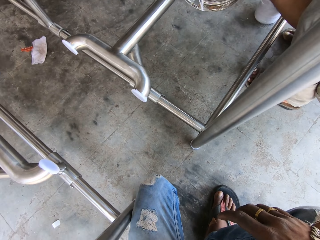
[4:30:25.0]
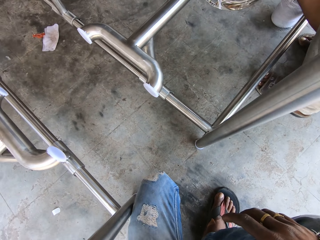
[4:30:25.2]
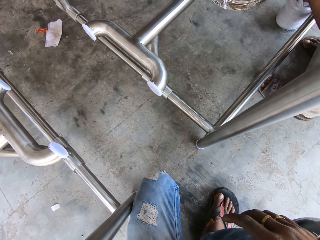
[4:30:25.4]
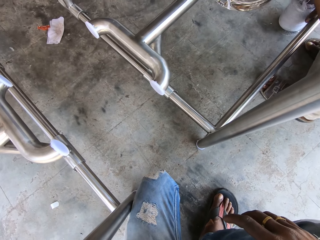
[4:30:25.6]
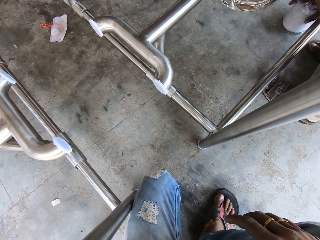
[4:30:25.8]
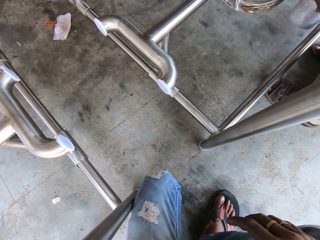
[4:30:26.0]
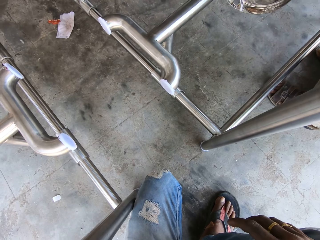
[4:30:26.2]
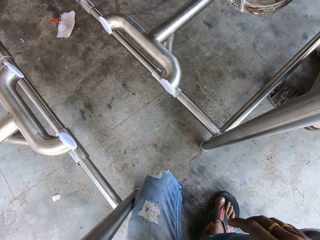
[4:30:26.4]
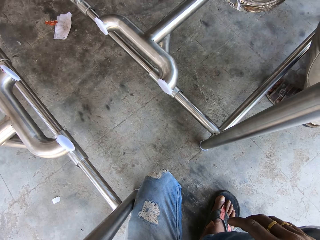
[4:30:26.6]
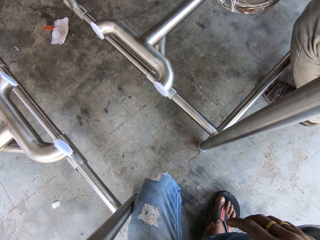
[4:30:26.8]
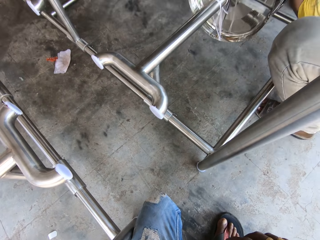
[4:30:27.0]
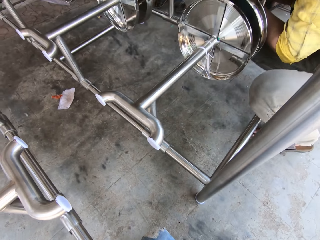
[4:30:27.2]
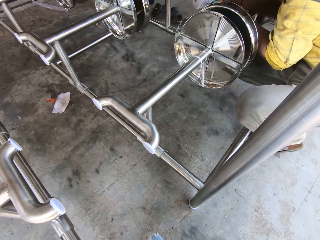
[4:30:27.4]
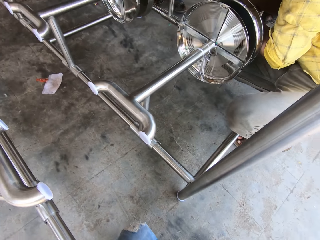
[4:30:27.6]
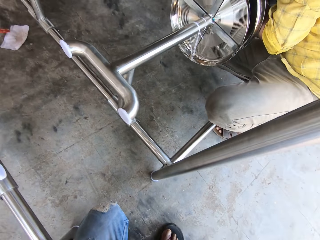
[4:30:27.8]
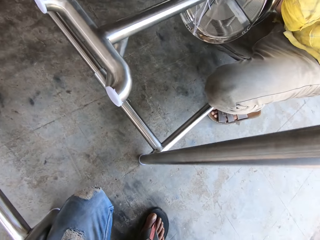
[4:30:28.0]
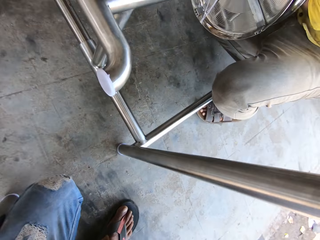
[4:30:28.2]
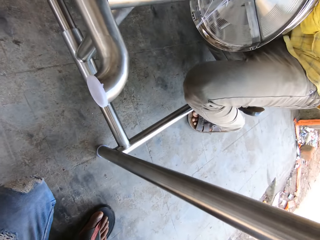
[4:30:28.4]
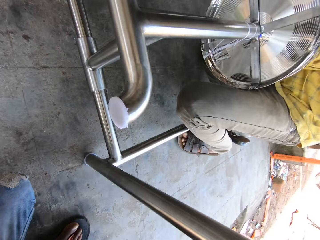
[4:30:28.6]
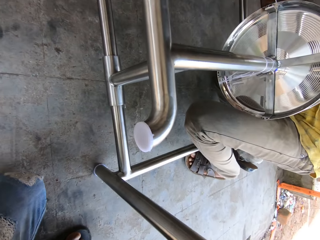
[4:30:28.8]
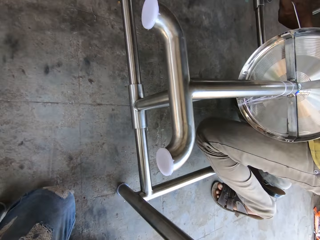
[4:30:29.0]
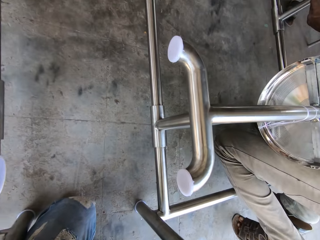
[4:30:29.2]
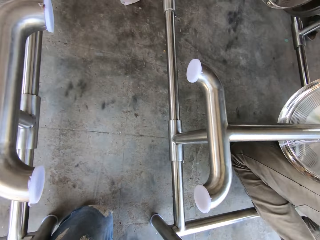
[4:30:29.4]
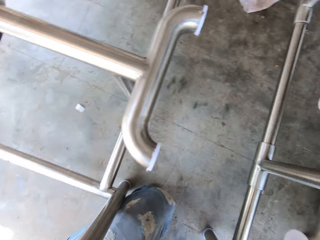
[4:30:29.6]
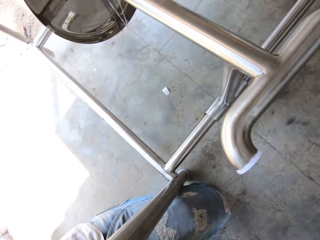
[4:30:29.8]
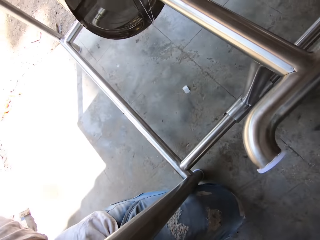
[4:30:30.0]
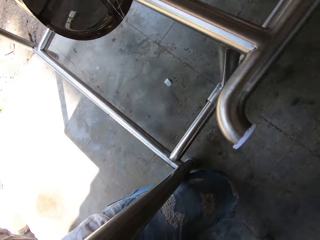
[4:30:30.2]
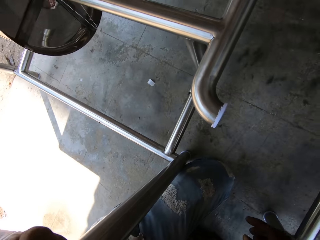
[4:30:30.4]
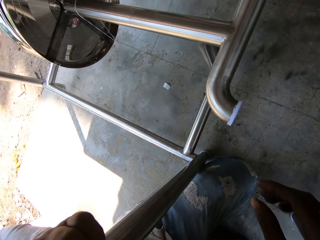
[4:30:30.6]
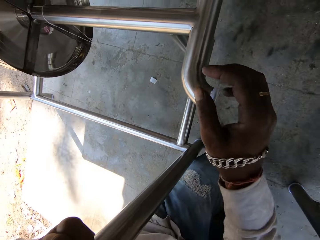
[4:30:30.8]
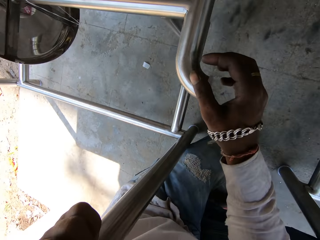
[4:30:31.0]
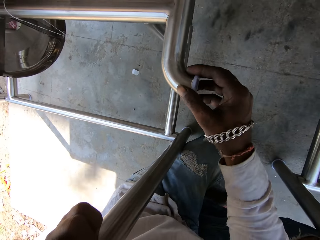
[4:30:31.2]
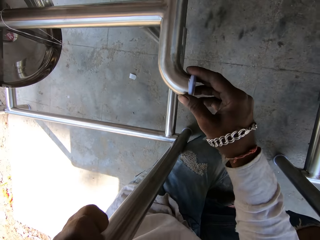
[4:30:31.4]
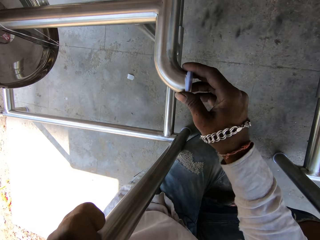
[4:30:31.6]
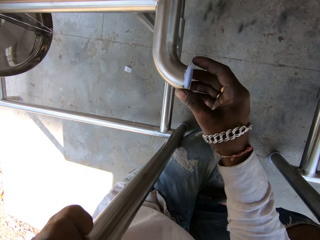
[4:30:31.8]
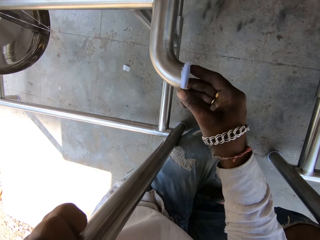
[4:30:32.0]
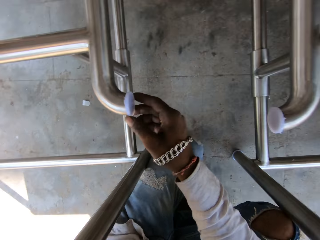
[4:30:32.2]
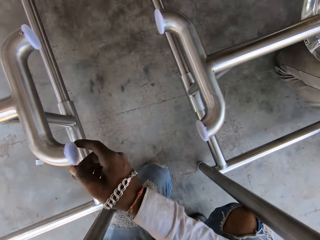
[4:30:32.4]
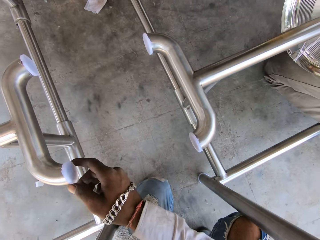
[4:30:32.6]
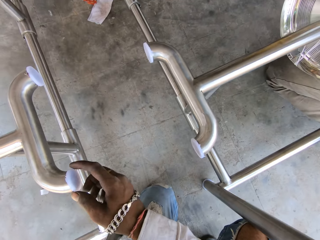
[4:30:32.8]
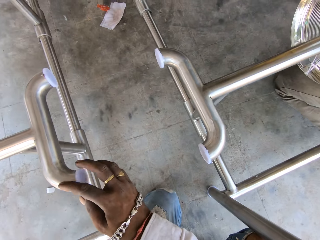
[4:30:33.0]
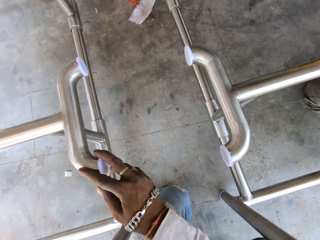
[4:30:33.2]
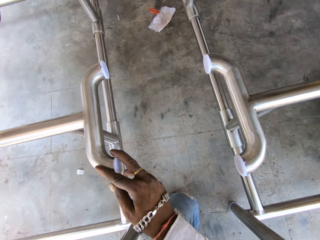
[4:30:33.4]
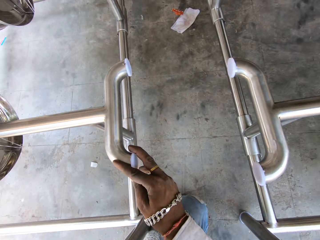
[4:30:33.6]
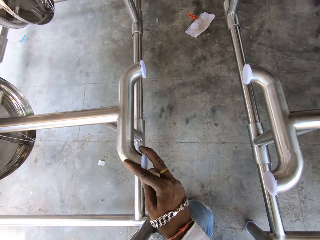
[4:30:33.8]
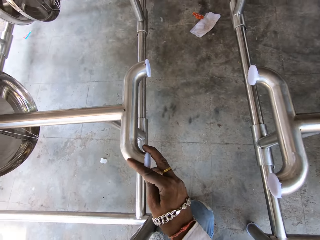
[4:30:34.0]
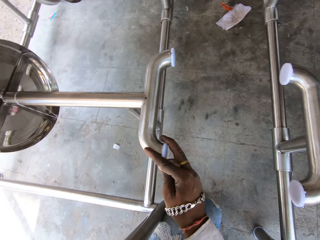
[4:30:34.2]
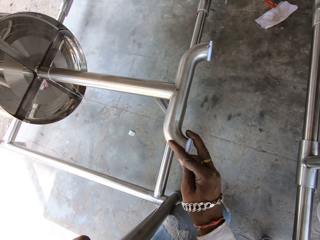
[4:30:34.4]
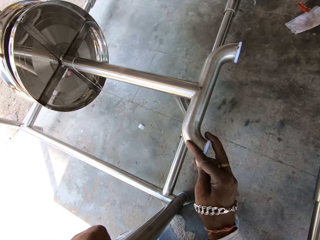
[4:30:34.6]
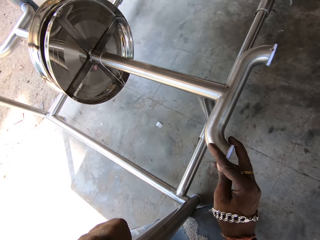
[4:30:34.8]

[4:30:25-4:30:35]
The camera wearer looks around. They touch the plastic under the table. They hold metal with the right hand.

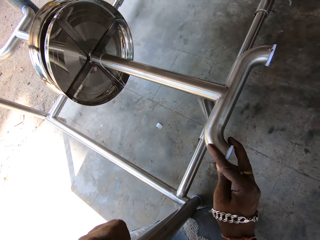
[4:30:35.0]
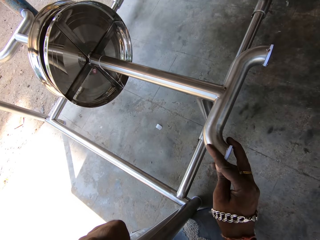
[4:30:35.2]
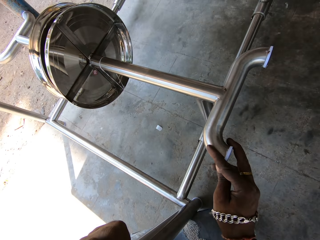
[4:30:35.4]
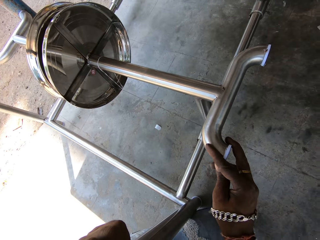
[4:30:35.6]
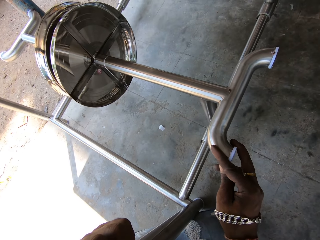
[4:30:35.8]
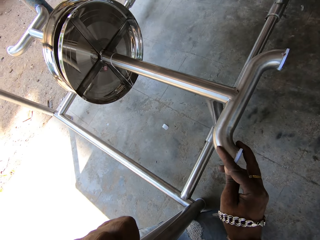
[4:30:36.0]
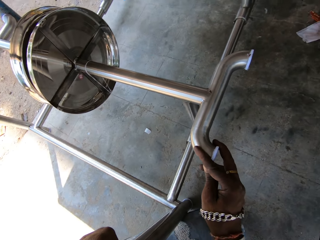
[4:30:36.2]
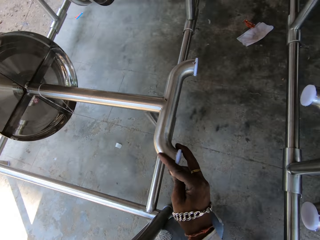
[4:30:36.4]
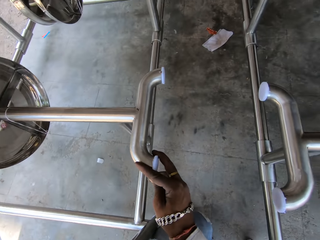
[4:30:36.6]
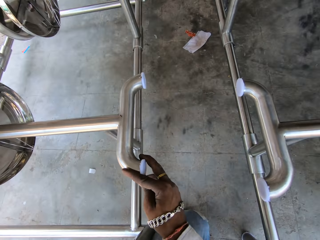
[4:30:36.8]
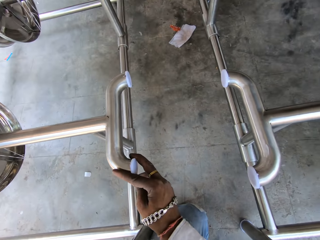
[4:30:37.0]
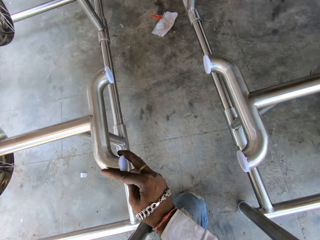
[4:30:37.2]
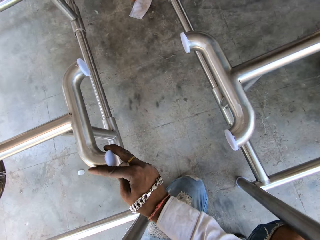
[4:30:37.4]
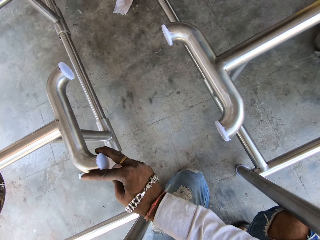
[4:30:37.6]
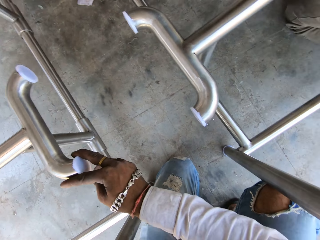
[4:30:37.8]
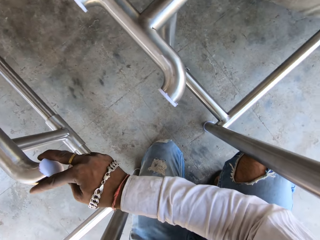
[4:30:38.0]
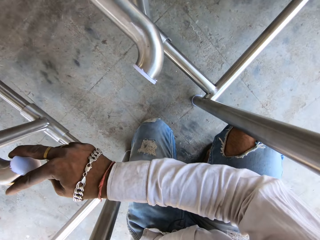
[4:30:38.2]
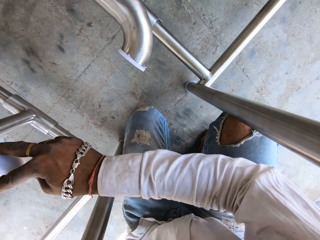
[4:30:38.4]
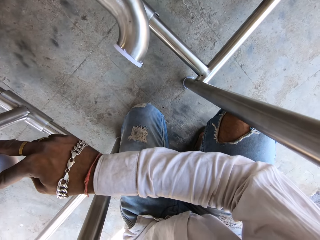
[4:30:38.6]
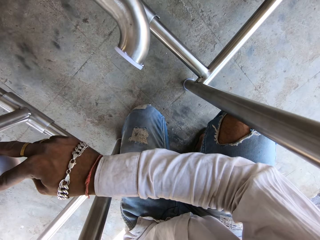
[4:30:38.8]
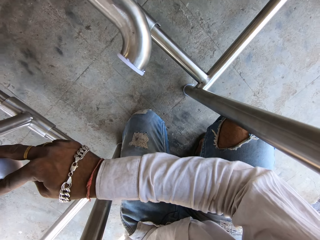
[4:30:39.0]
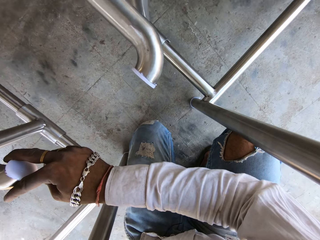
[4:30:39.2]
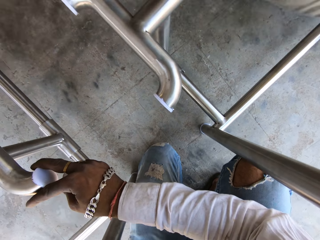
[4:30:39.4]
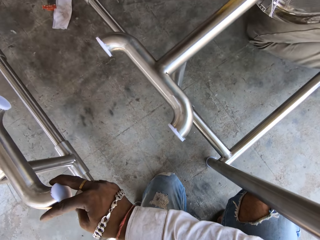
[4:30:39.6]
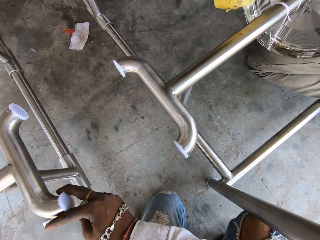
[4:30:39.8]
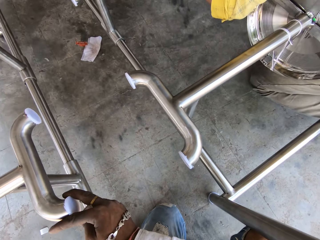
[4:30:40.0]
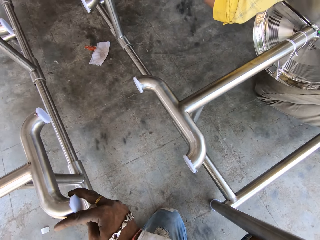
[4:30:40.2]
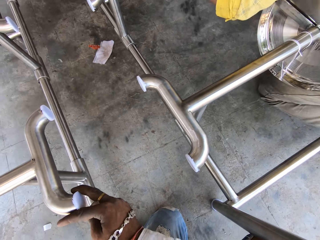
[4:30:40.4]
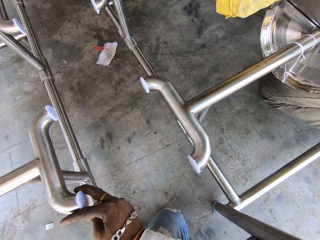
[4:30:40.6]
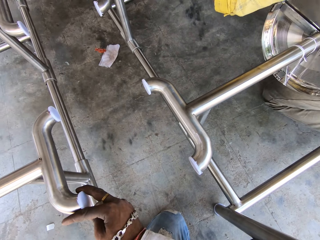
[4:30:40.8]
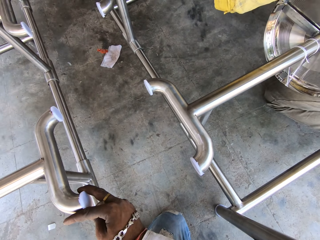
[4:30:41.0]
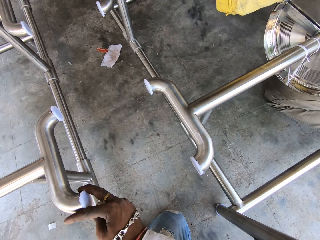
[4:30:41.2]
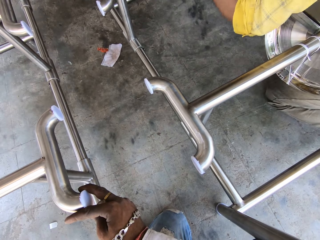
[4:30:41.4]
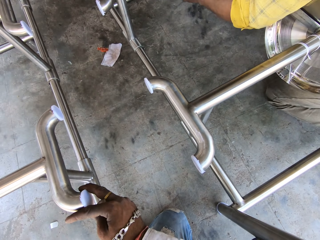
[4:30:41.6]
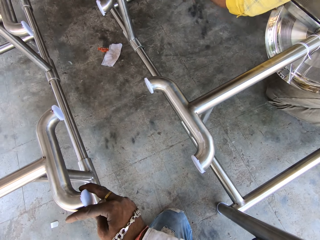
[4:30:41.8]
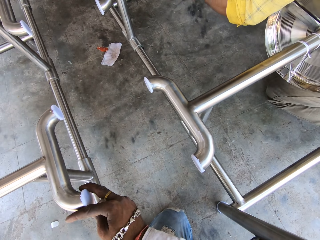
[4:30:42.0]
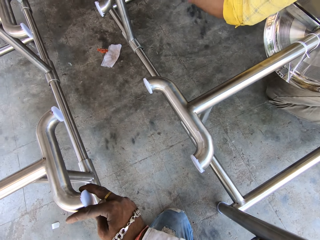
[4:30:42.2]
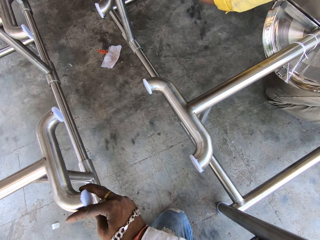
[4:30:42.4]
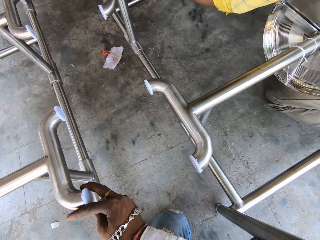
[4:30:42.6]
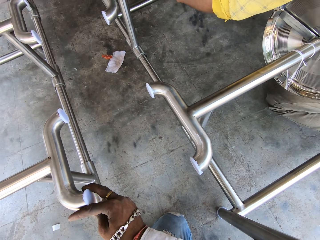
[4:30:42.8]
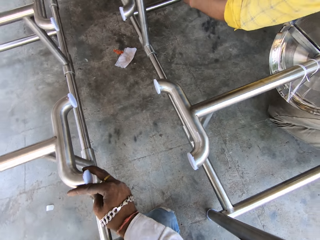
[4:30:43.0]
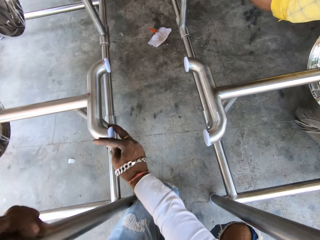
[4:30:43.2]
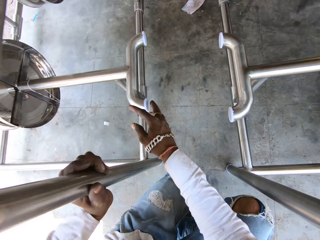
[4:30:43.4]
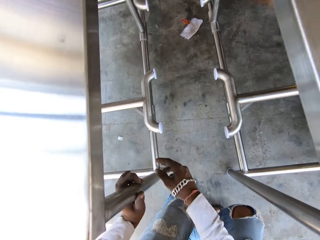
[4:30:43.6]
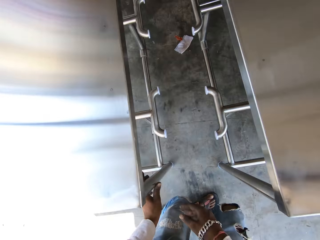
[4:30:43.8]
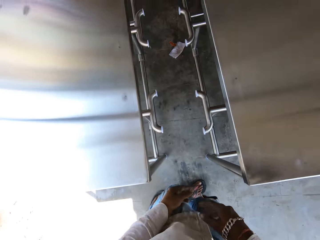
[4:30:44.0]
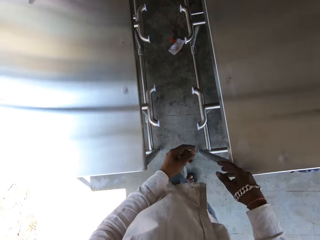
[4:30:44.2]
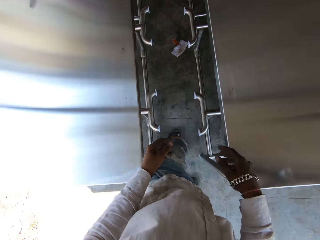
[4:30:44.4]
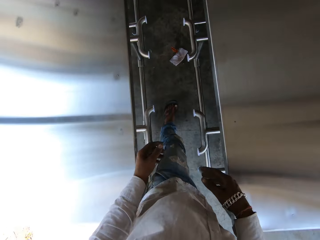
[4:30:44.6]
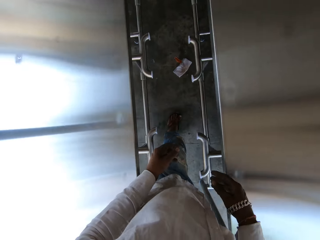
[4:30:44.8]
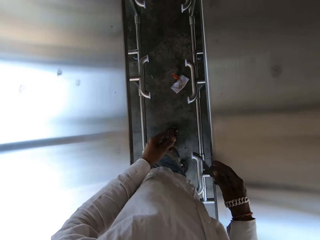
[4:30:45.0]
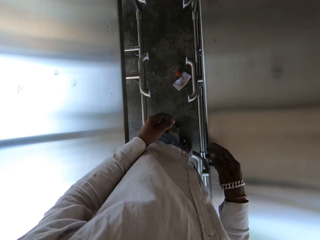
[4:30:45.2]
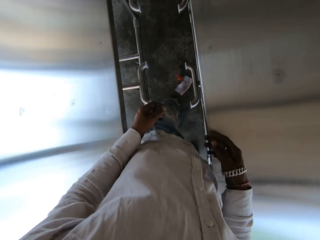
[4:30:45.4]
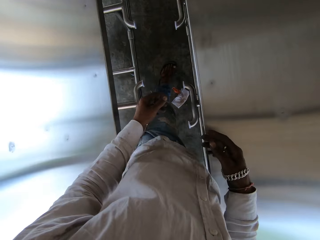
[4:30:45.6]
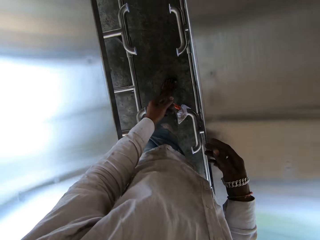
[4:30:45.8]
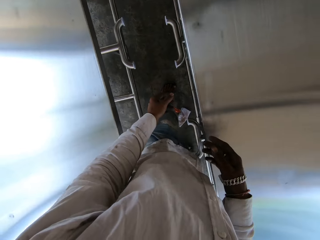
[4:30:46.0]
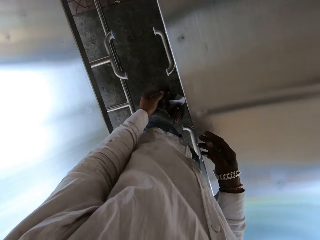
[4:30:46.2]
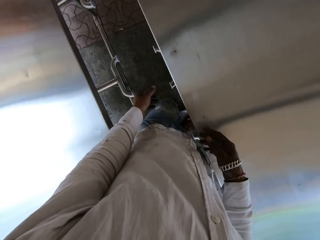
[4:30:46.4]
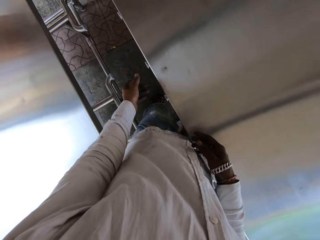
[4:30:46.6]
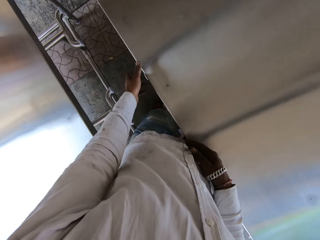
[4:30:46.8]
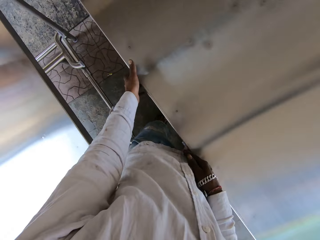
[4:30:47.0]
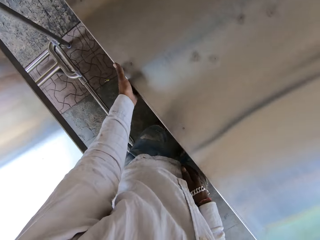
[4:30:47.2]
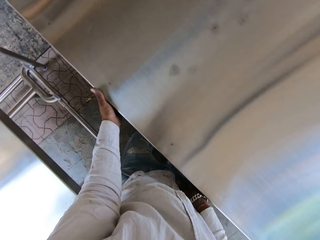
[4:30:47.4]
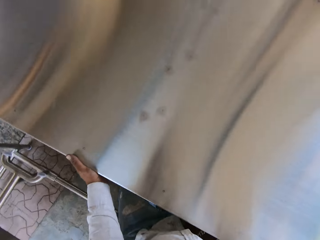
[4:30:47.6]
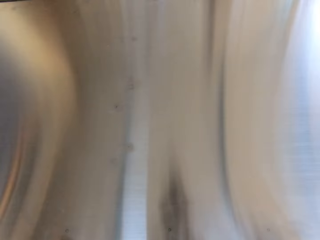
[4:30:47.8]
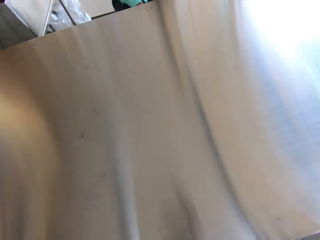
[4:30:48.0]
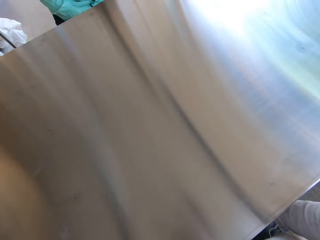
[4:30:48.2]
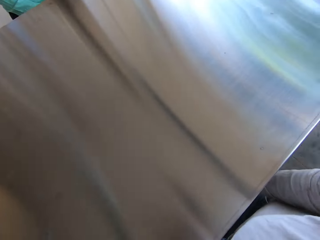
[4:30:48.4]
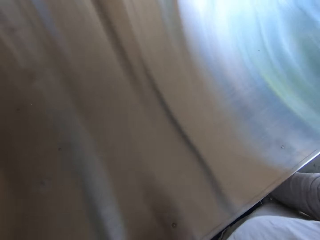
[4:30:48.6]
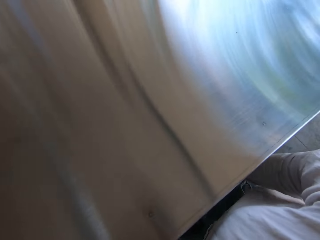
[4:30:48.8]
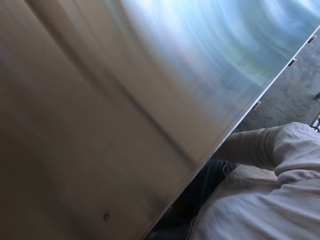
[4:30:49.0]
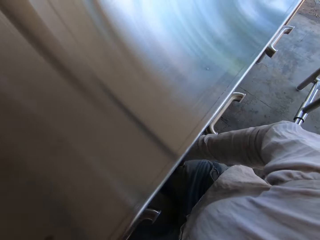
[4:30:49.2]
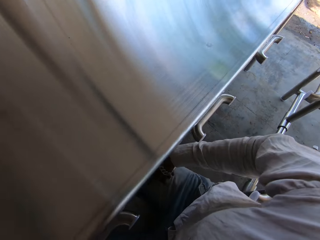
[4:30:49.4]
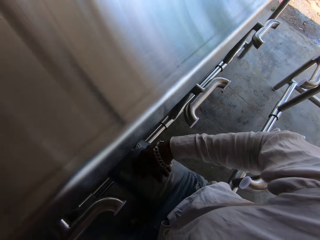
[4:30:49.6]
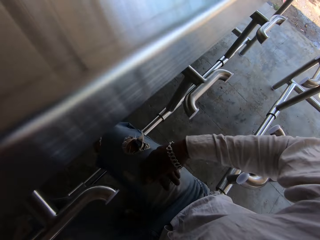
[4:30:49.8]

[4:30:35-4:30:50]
The camera wearer looks around. They get up and walk around. They hold the table with the left hand and look around.
